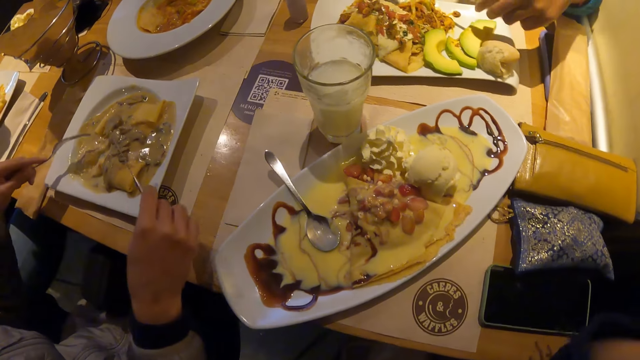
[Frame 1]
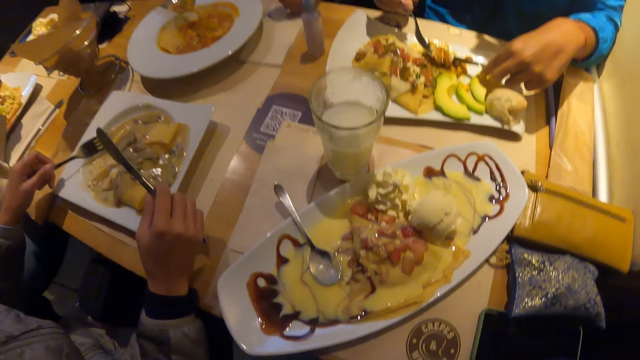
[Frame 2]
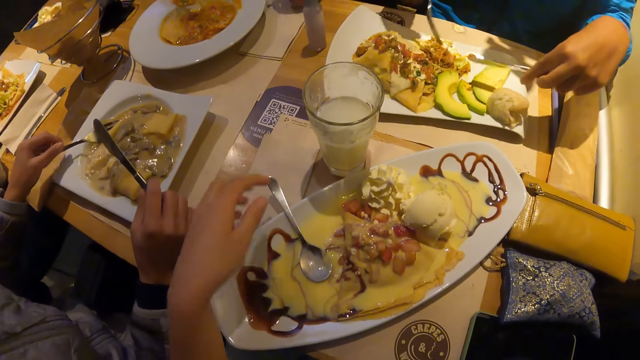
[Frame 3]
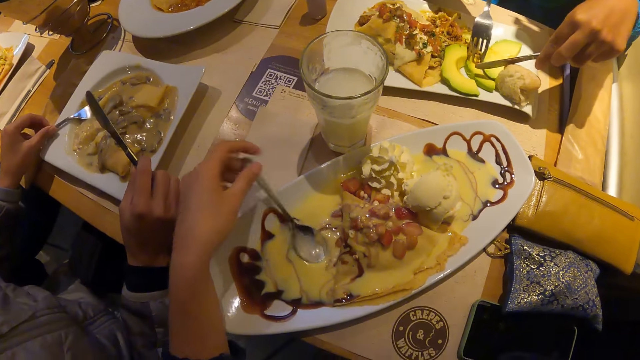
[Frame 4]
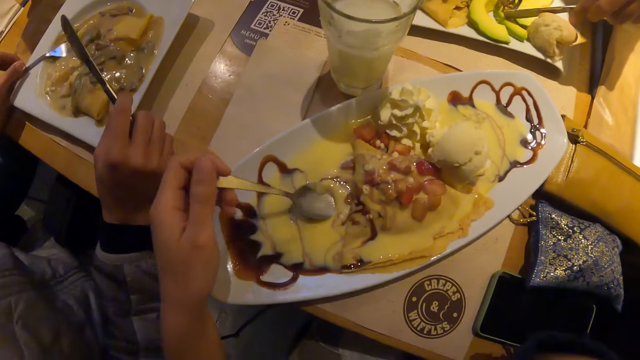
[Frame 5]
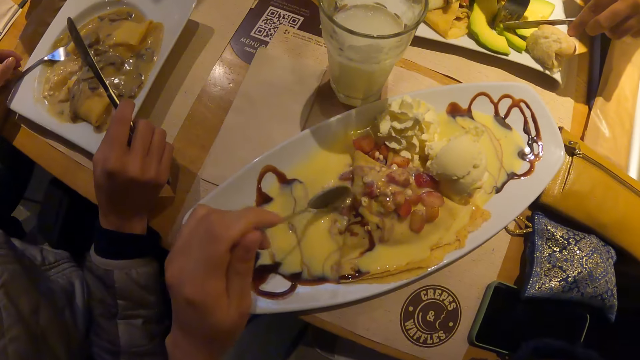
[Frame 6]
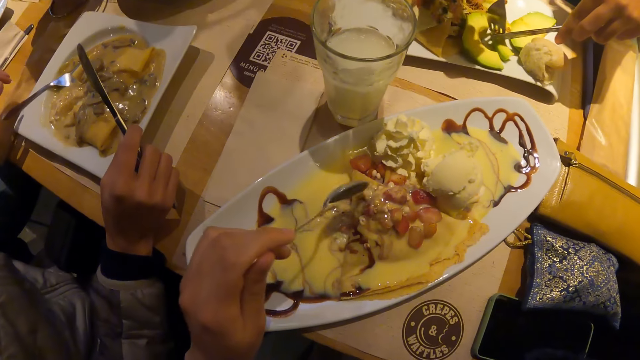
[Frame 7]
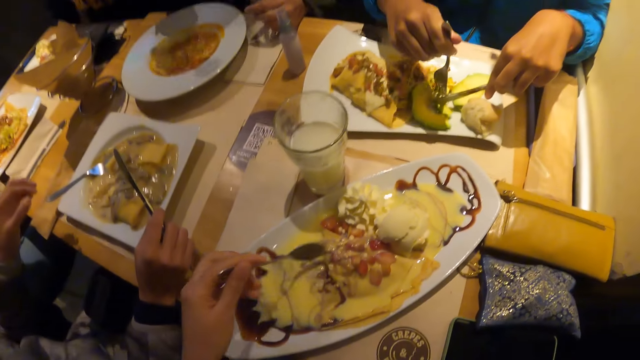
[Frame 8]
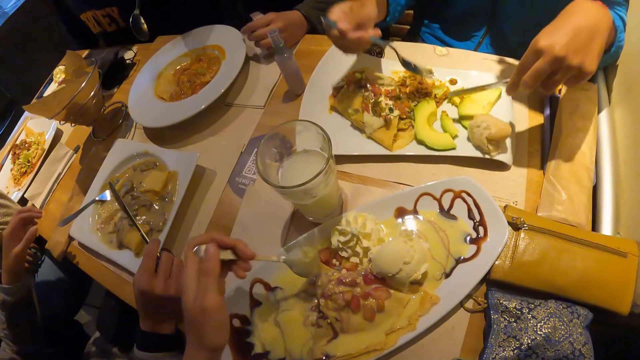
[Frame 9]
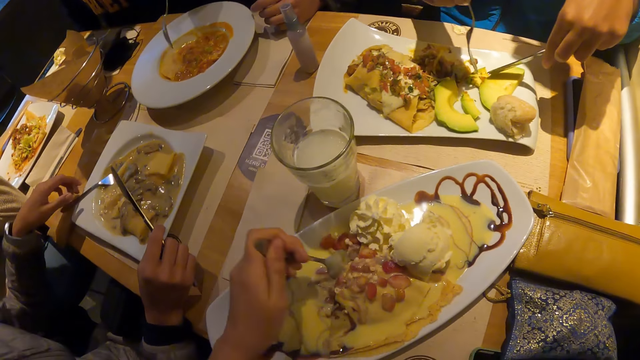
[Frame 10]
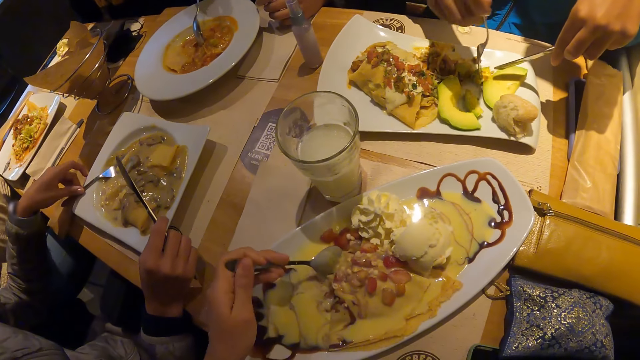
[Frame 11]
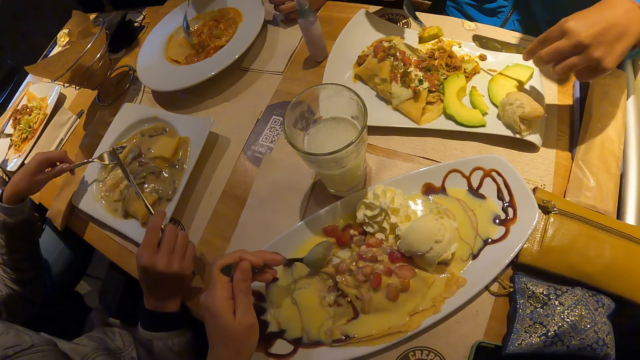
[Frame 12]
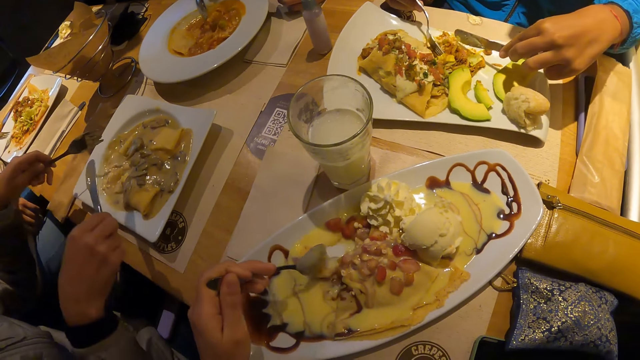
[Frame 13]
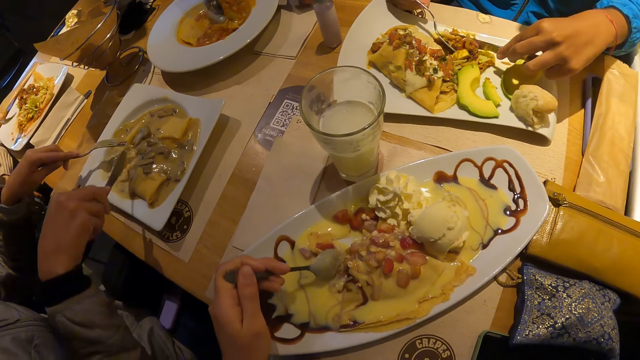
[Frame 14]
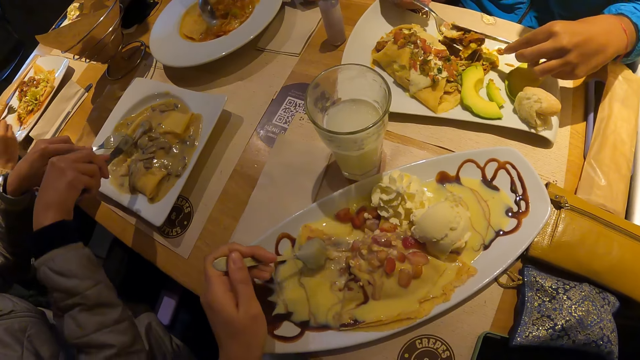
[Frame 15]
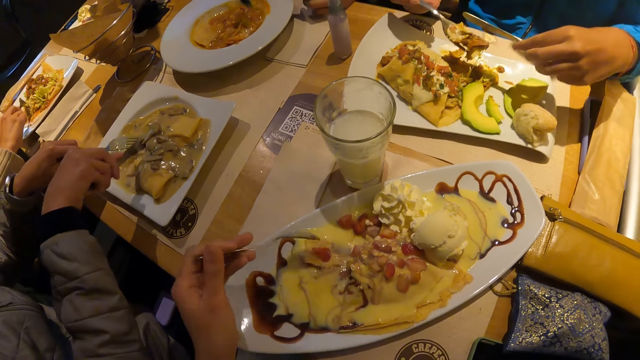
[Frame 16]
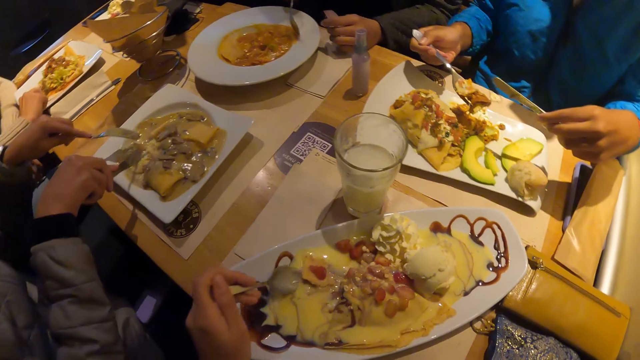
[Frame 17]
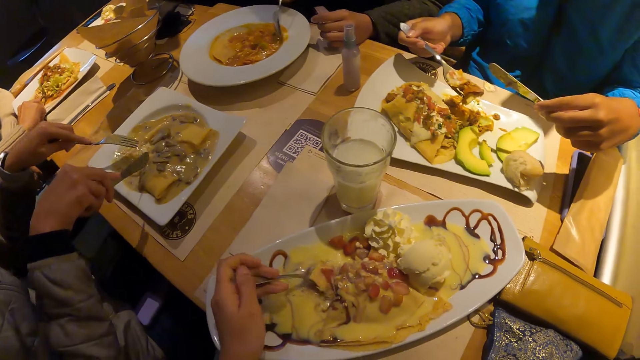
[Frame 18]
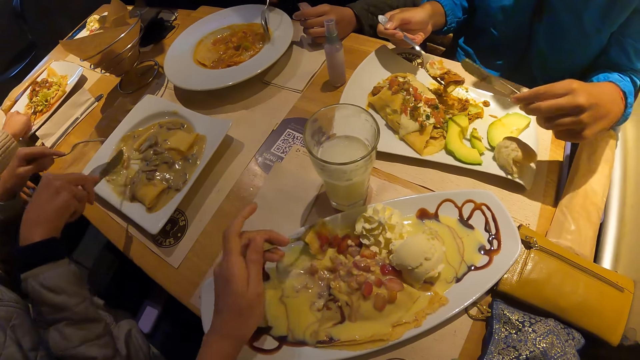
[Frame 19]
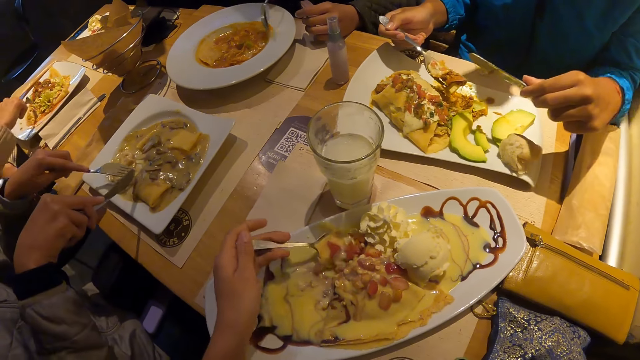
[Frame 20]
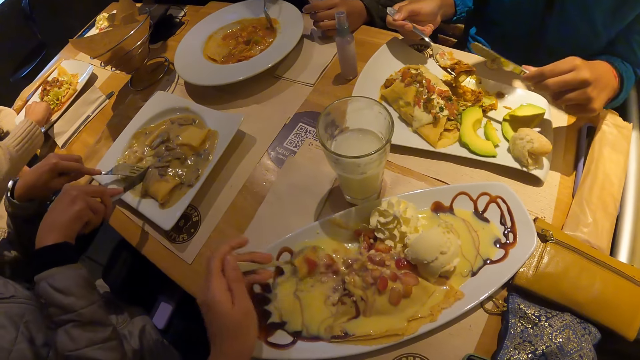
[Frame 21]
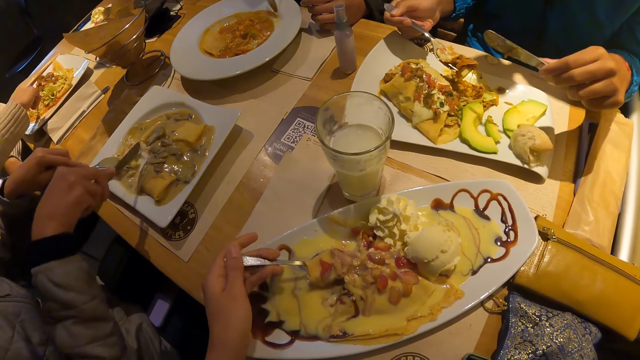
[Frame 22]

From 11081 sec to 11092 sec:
The camera wearer eats from the plate of food with the spoon in their left hand. They hold the spoon. A man picks up the fork from the plate with his left hand. The man cuts food with the cutlery in both hands. A woman takes the food from the plate with the cutlery in both hands. The camera wearer takes the food from the plate with the spoon in their left hand.

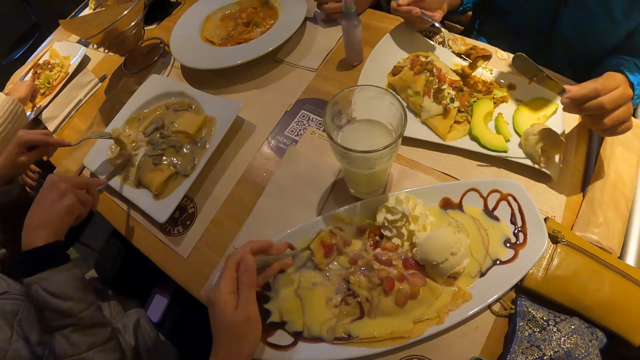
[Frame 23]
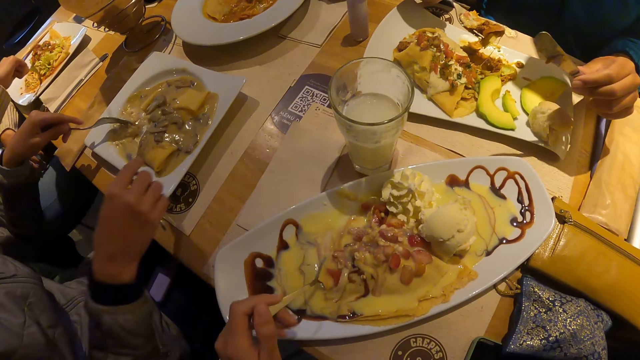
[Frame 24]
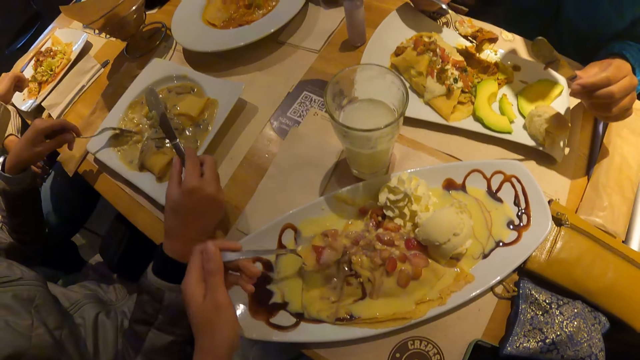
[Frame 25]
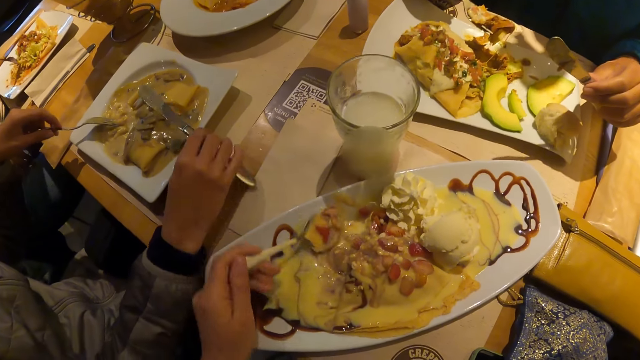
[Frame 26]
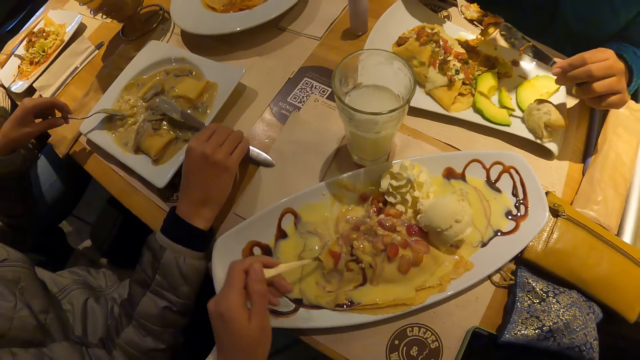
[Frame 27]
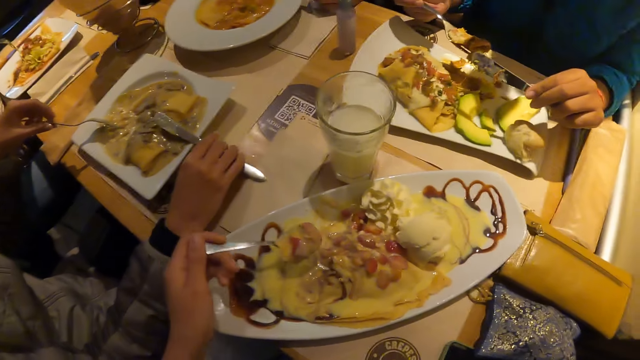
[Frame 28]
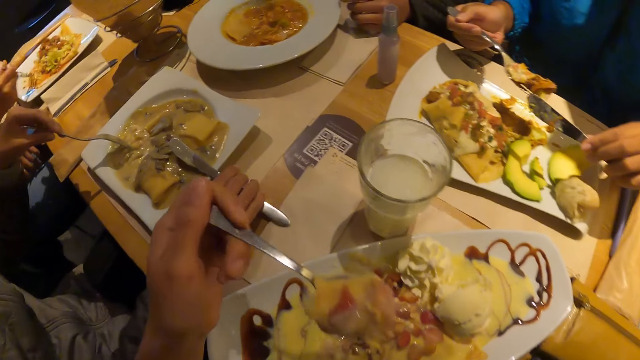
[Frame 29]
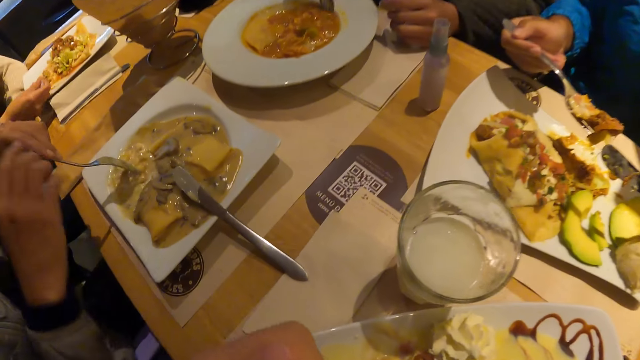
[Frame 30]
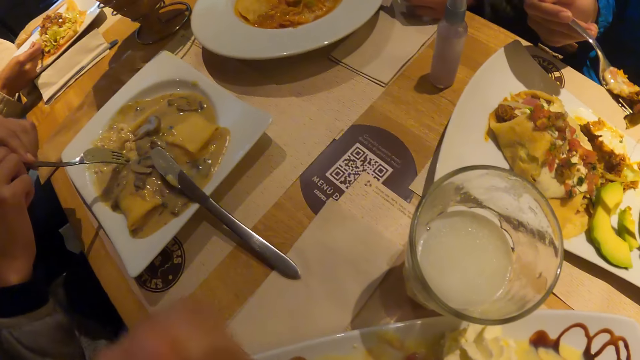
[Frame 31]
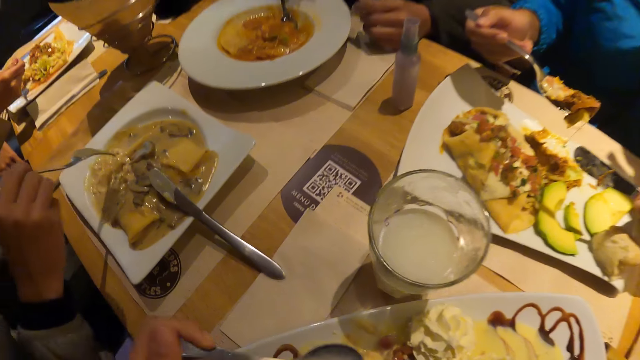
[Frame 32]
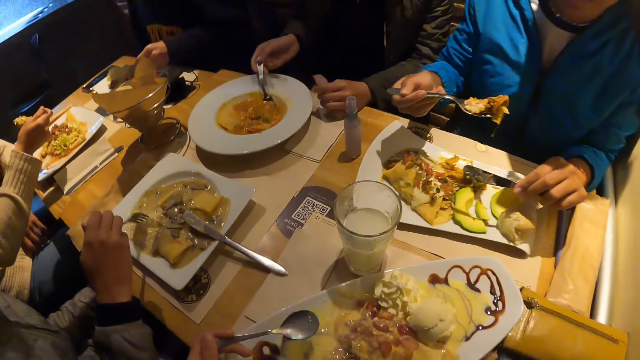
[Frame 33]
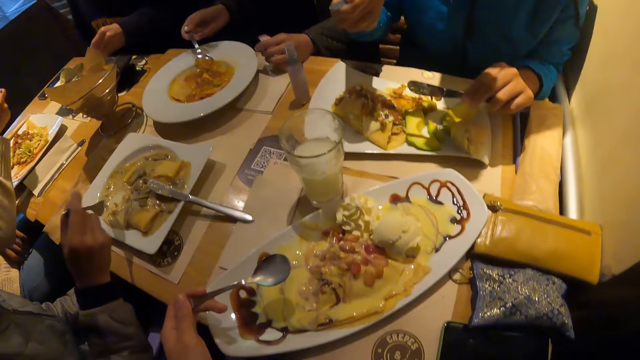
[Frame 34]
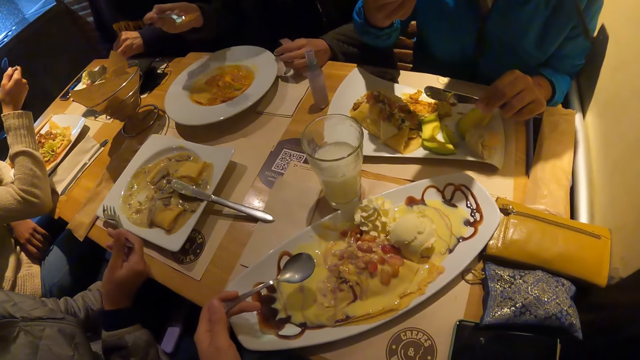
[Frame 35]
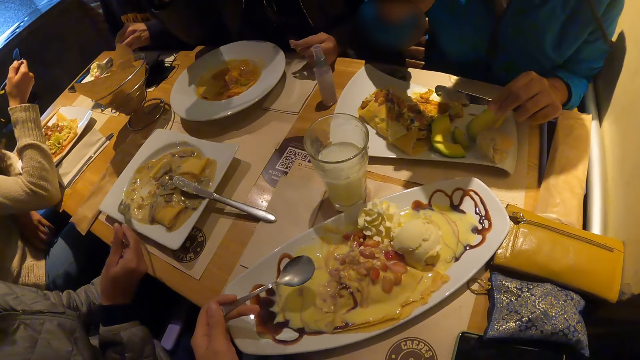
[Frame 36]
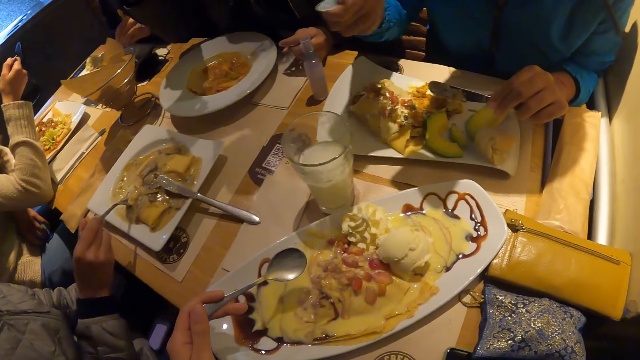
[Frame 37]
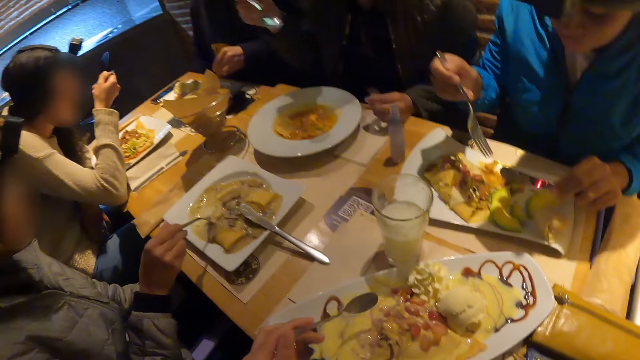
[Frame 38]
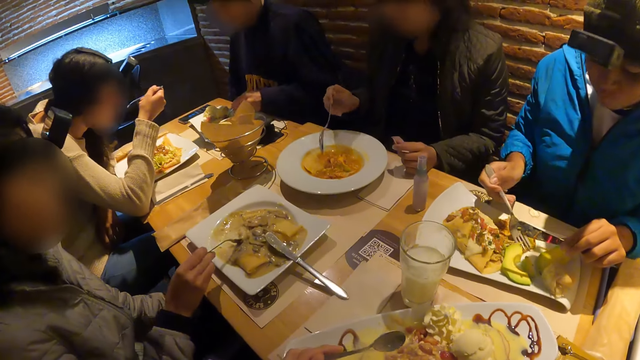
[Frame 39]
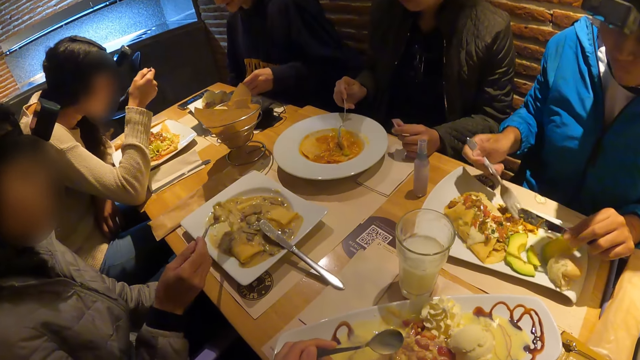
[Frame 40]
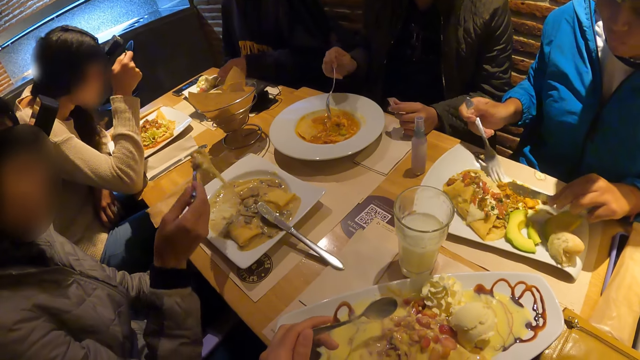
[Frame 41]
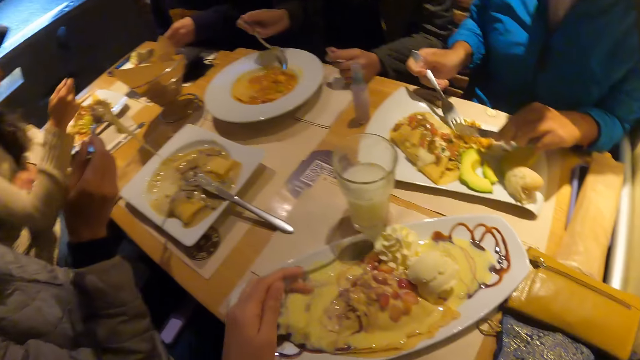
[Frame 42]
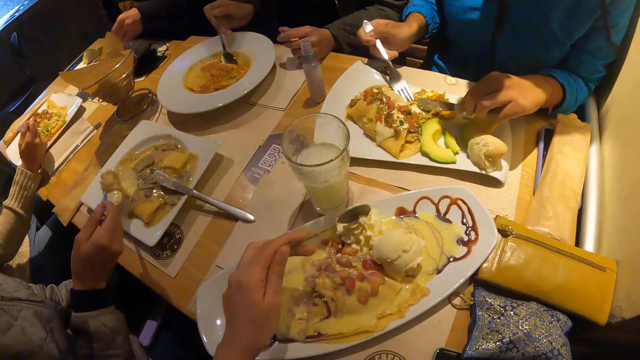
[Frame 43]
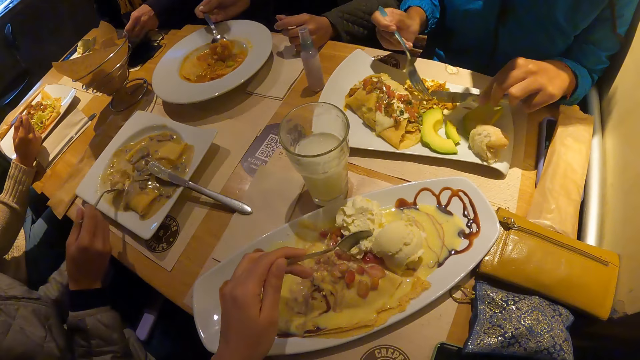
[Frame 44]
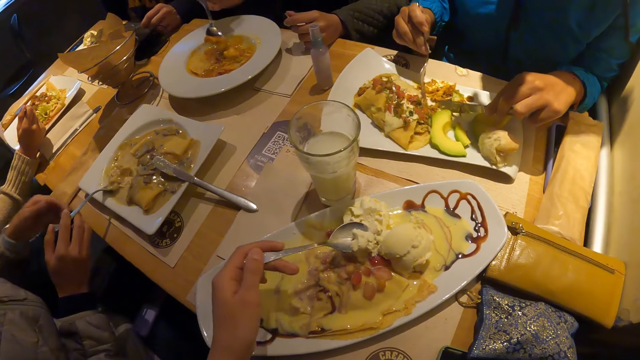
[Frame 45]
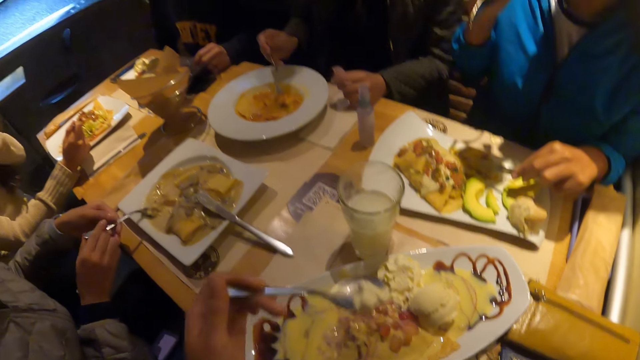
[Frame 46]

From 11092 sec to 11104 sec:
A man picks up the knife from the plate with his right hand. The man drops the knife on the plate with his right hand. The camera wearer lifts the food to his mouth with a spoon in his left hand. He eats the food. The man passes the fork from his left hand to his right hand. A woman takes the food from the plate with a spoon in her right hand. Another woman lifts food to her mouth with a fork in her right hand. The first woman lifts food to her mouth with the spoon in her right hand. The man takes the food from the plate with the fork in his right hand. The camera wearer looks around. A third woman eats her food with a spoon in her right hand. The man lifts the food with the fork in his right hand. The first woman takes the food from the plate with the spoon in her right hand. The camera wearer takes the food from the plate with the spoon in his left hand. The man passes the fork from his right hand to his left hand.
